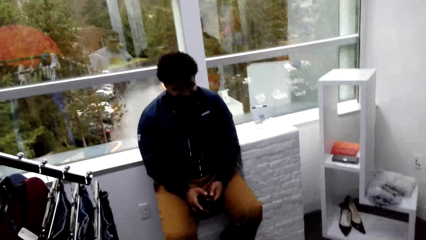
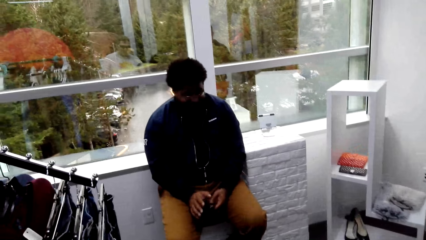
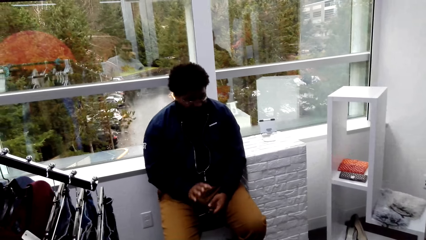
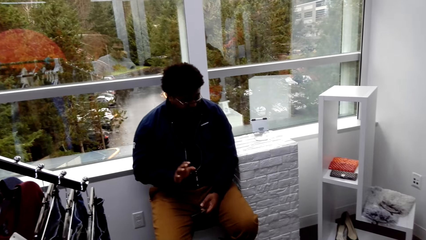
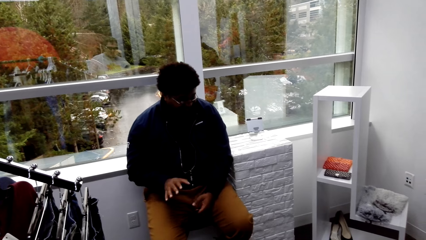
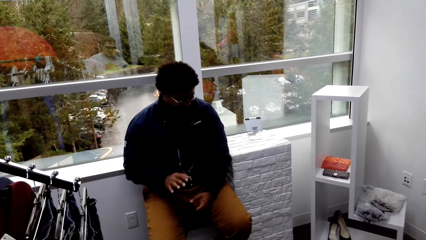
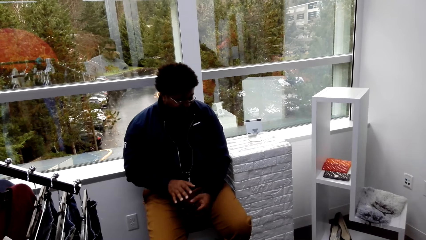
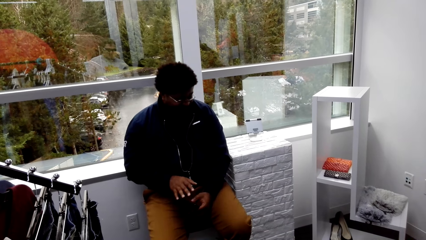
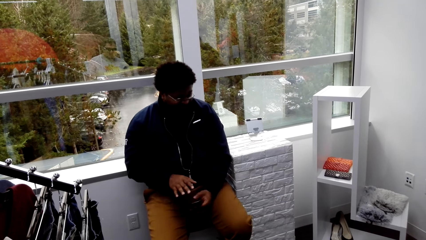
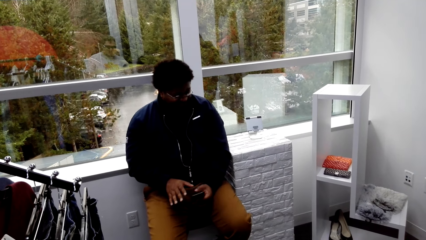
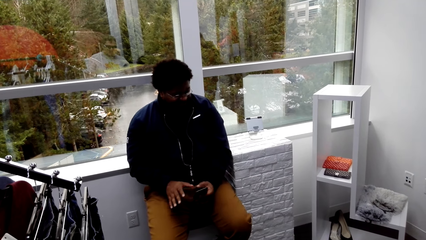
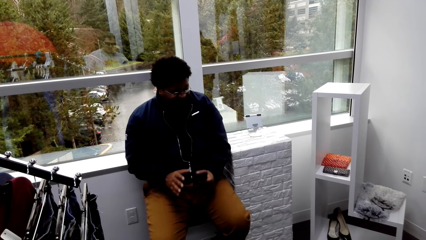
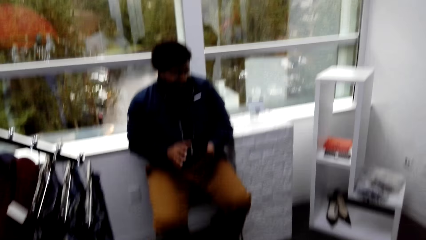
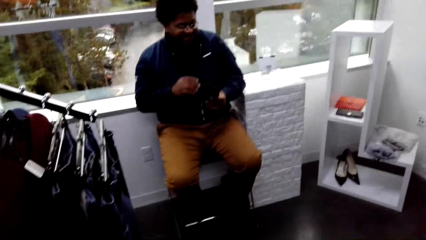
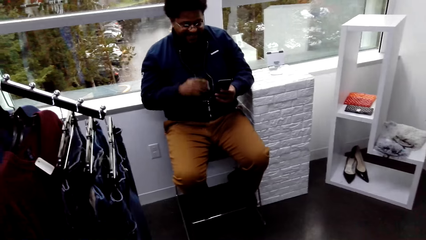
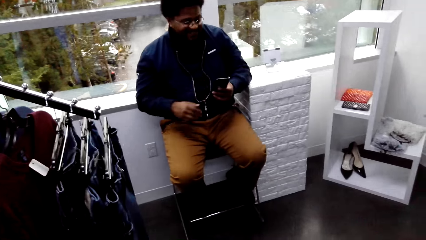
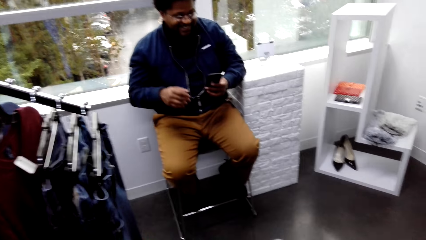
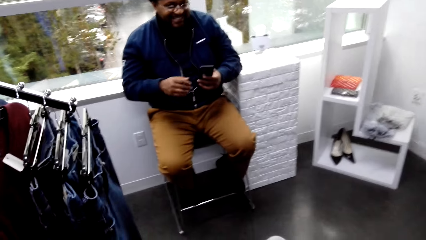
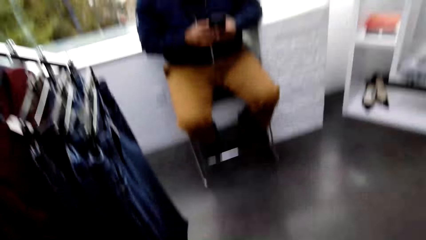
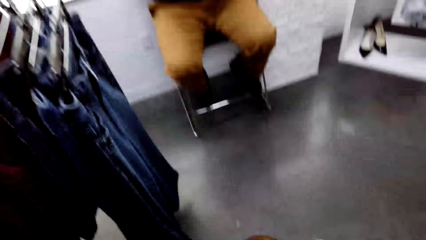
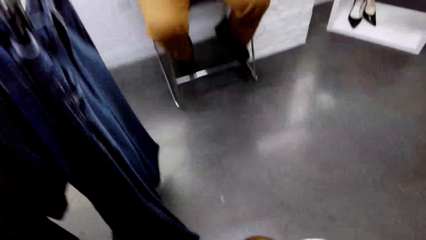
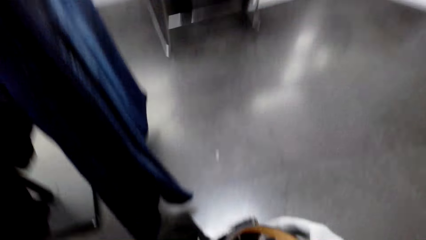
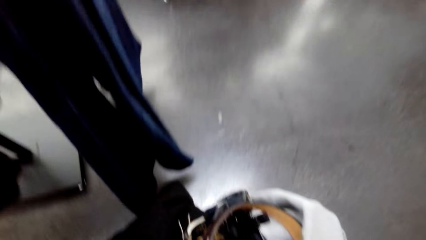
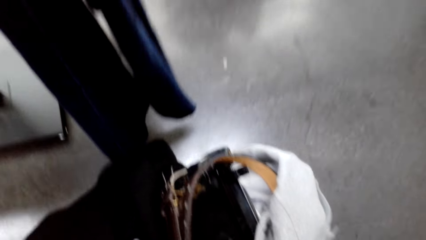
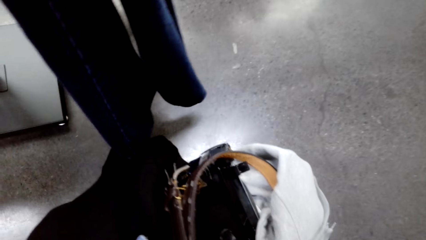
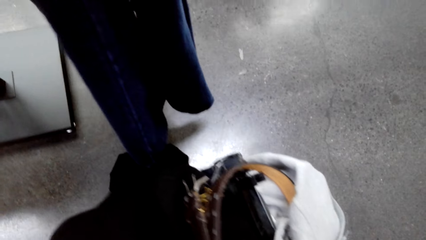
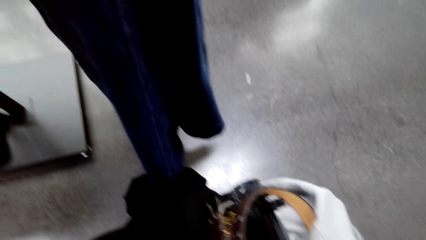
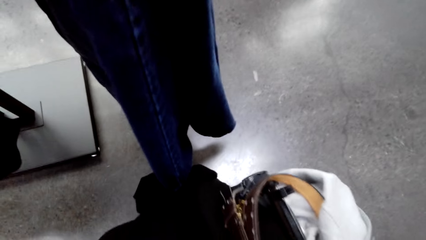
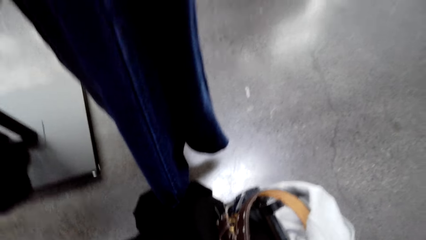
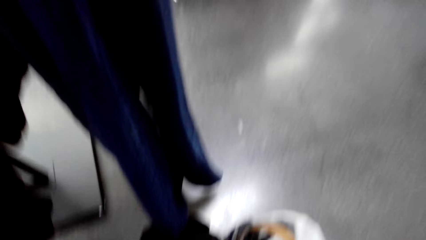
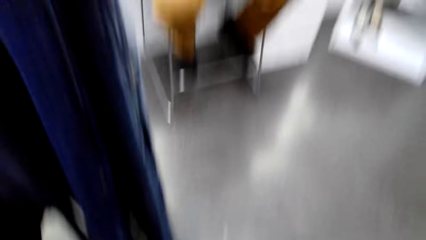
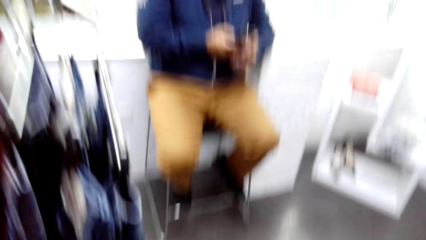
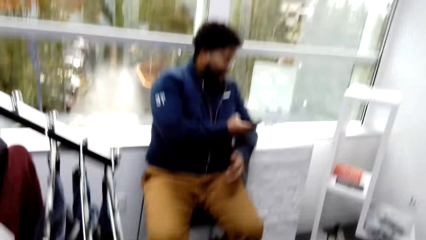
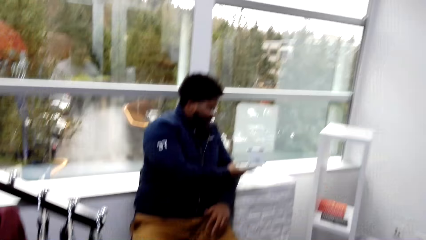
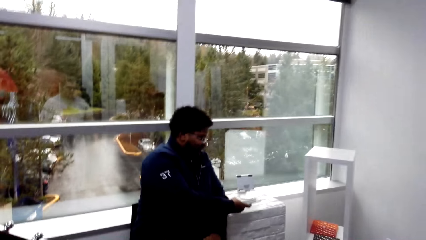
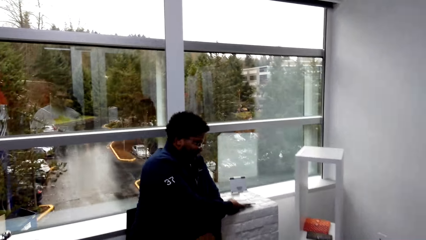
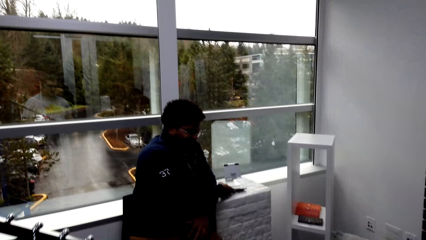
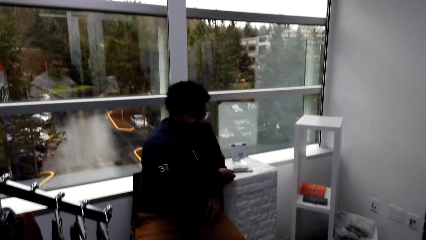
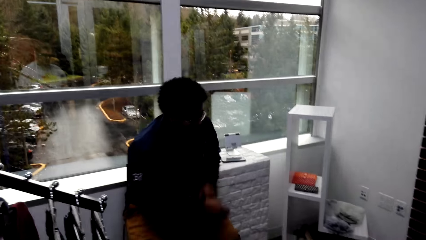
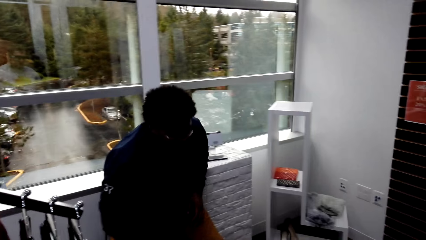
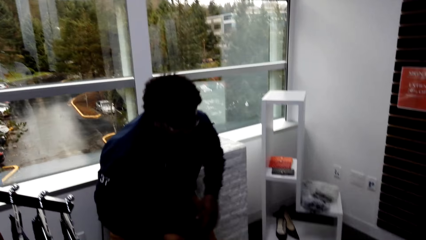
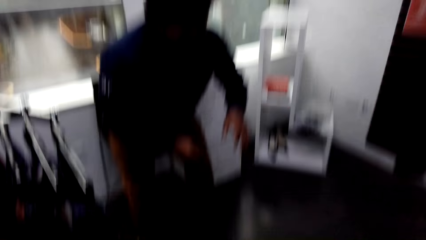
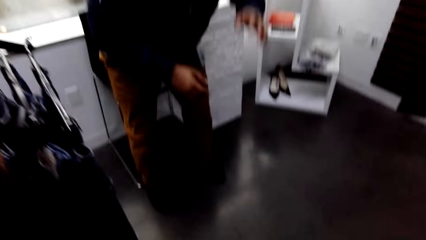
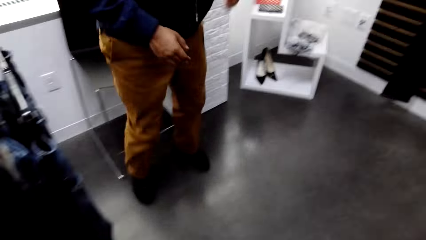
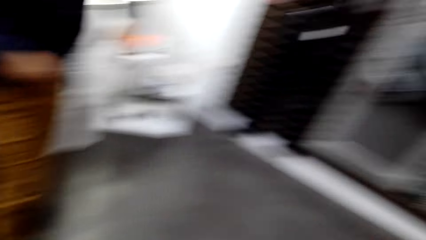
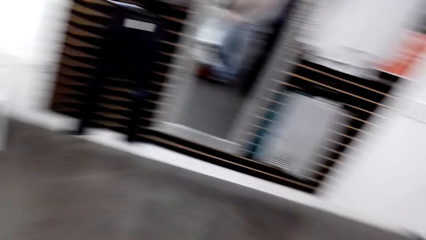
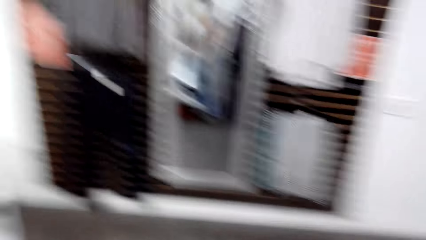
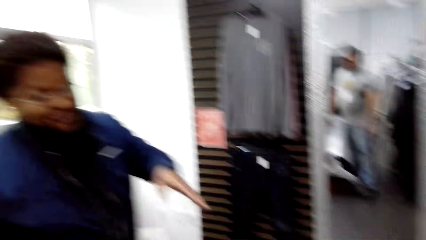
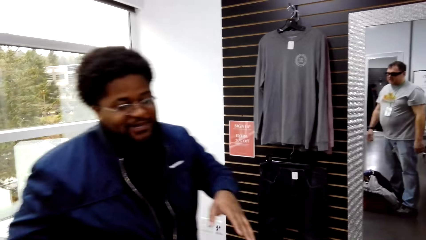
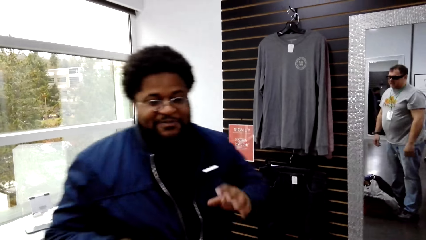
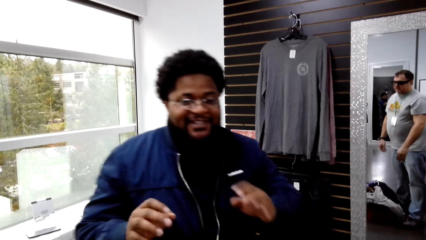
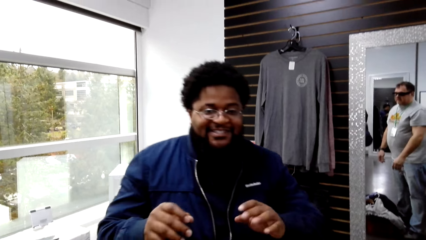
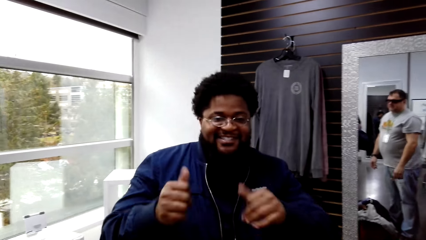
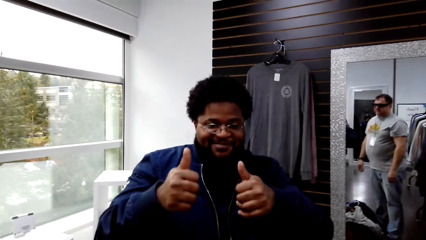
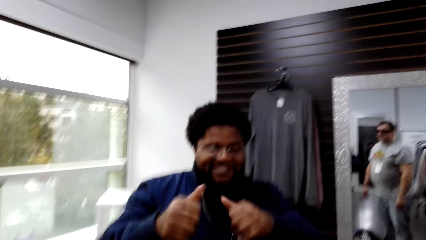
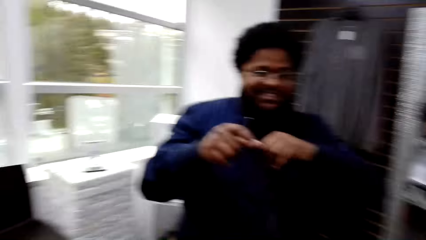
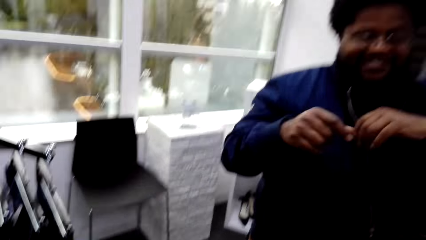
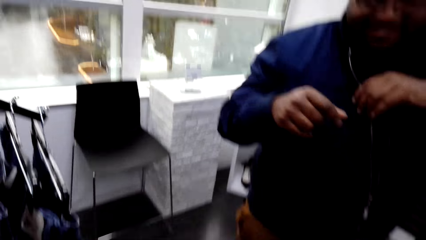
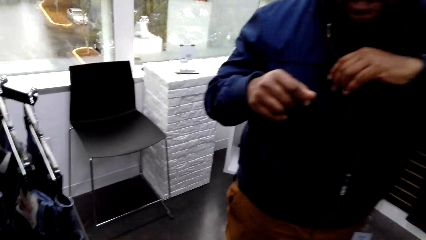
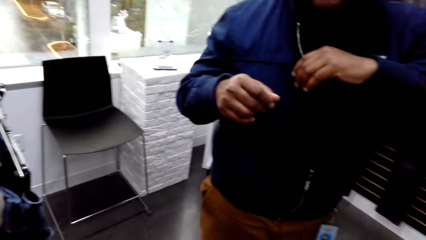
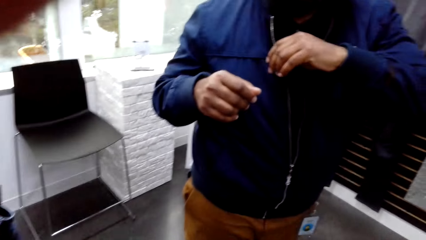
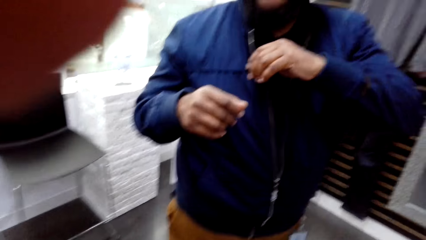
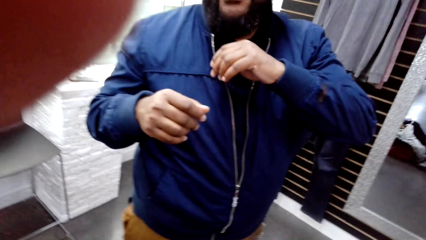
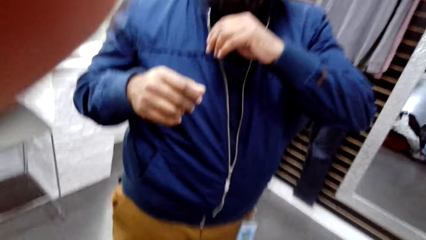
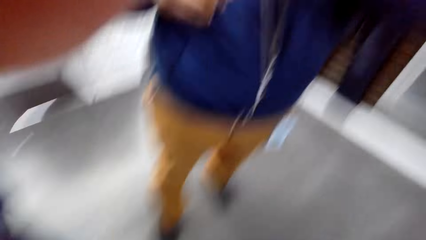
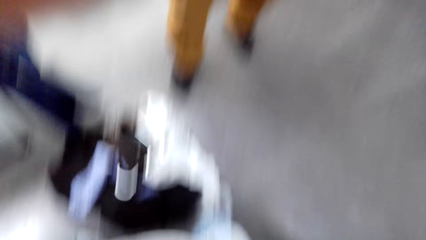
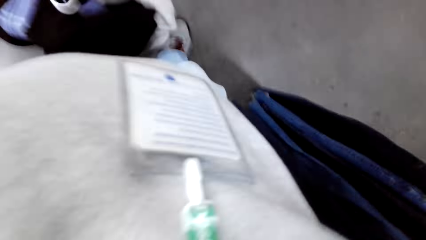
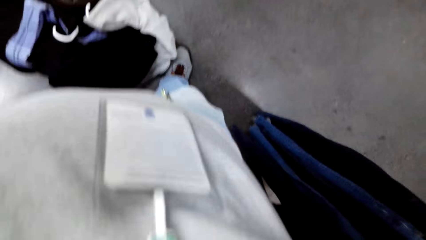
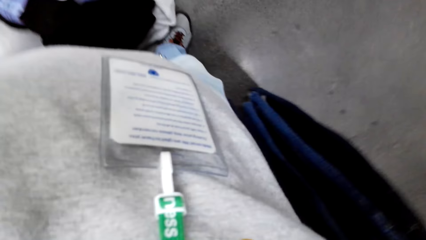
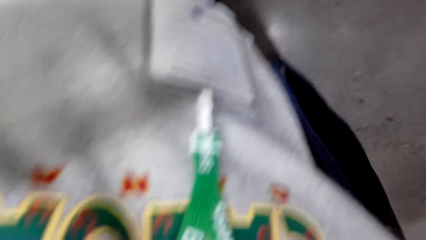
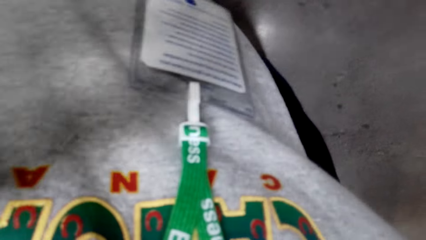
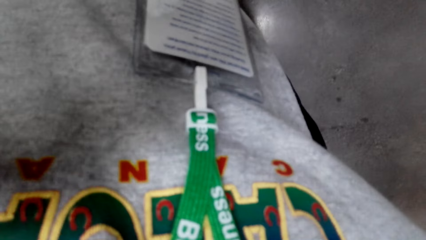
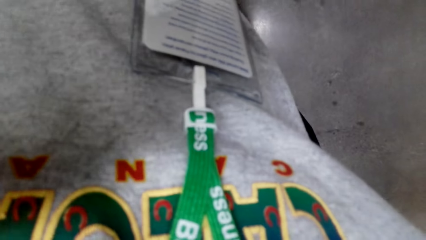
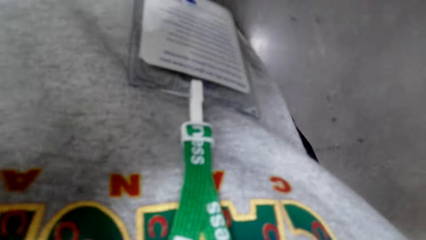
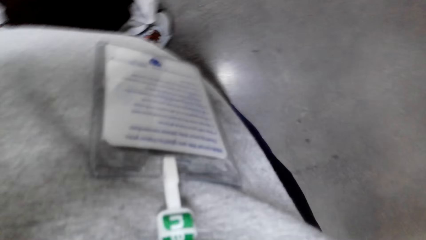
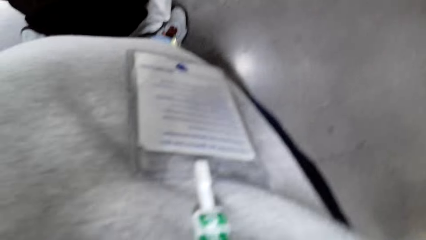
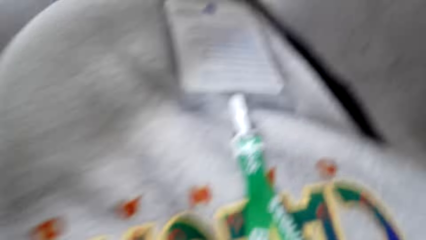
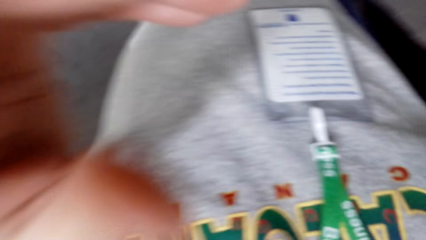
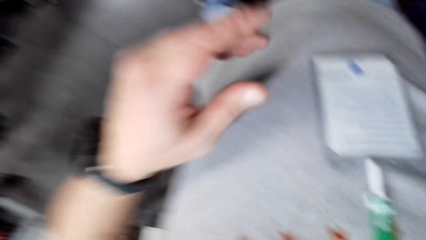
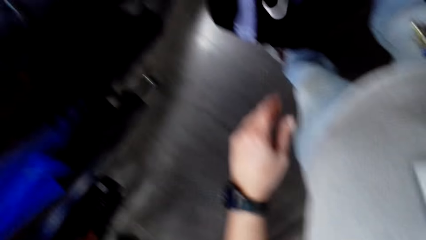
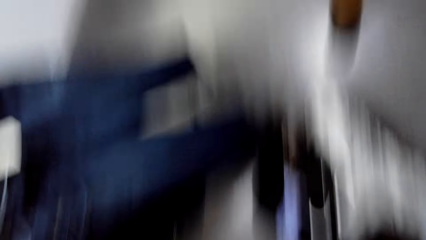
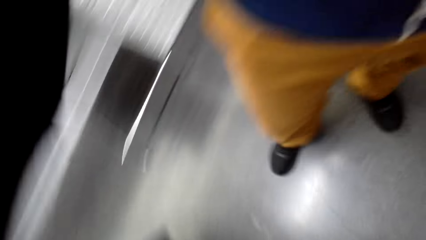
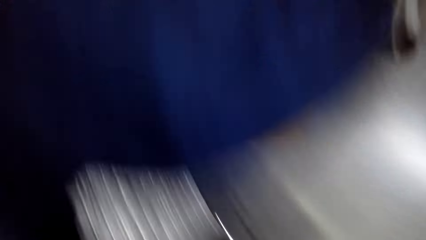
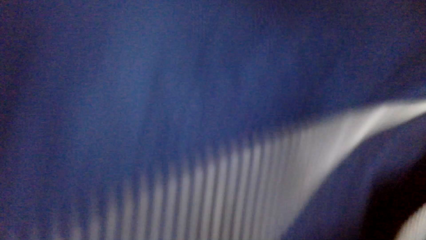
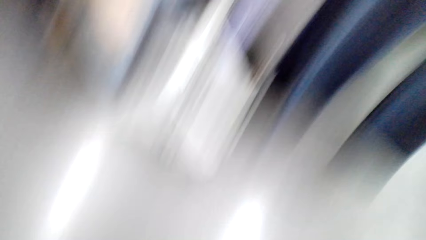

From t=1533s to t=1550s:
A male converses with the camera wearer. The camera wearer places a shopping basket on the floor. He places clothes on the floor. The male converses with the camera wearer and places a phone on the table. Another male converses with the camera wearer. The other male does hand movements. The camera wearer lifts his hand.
